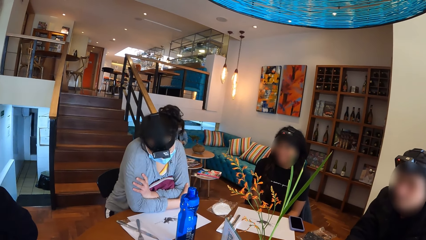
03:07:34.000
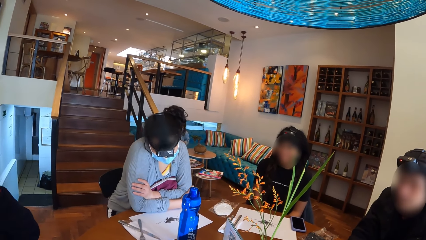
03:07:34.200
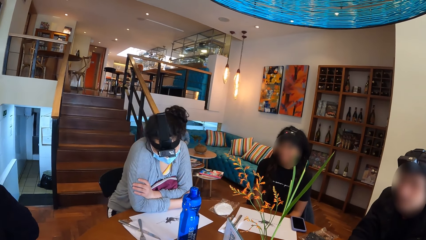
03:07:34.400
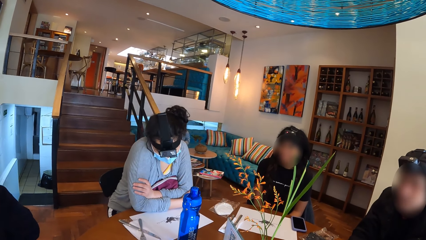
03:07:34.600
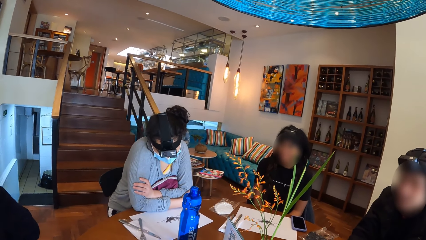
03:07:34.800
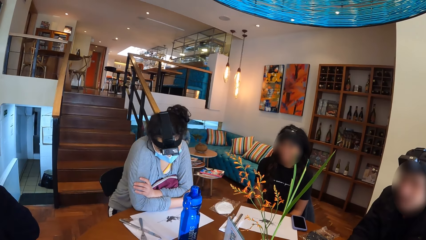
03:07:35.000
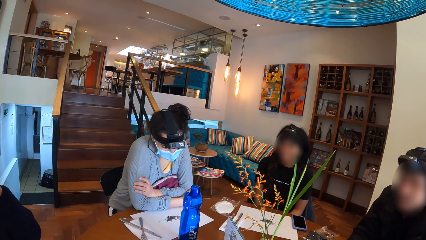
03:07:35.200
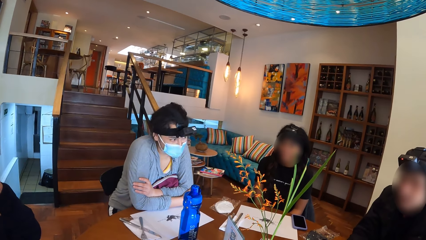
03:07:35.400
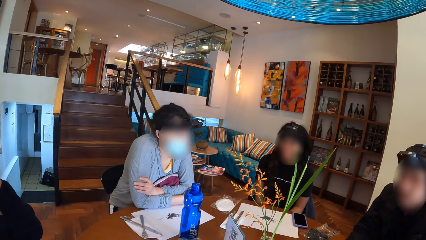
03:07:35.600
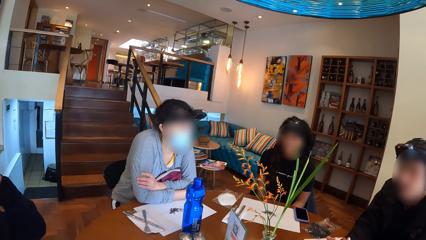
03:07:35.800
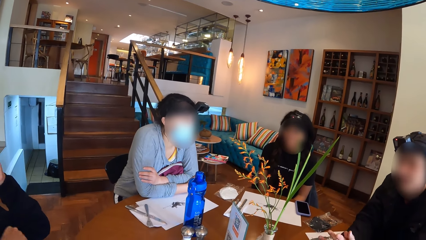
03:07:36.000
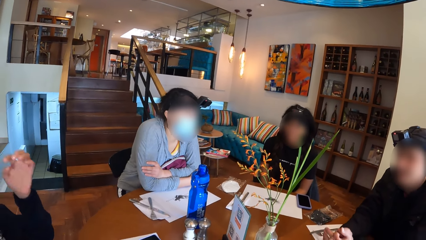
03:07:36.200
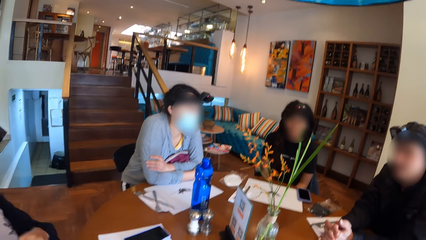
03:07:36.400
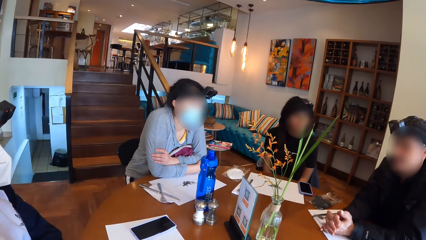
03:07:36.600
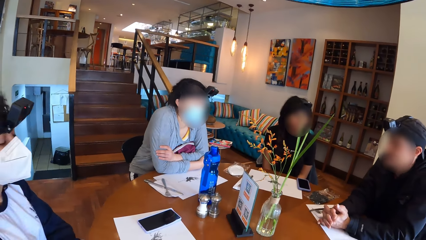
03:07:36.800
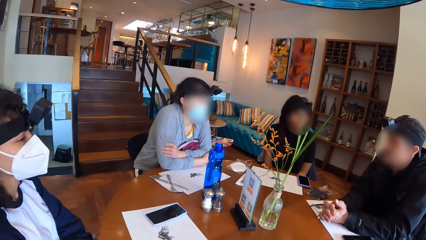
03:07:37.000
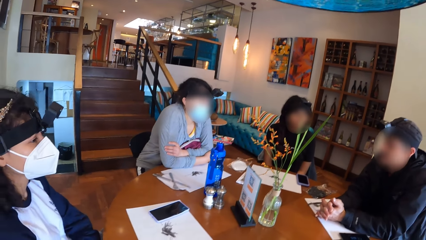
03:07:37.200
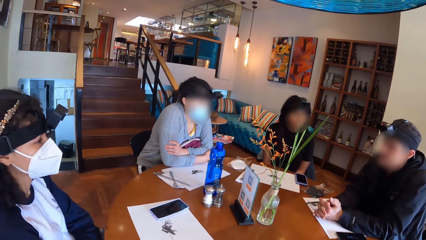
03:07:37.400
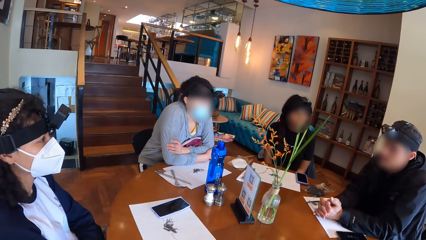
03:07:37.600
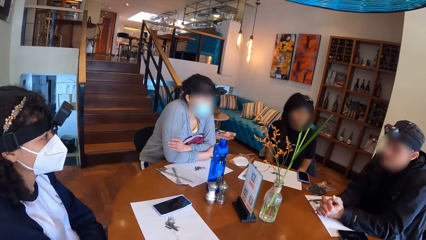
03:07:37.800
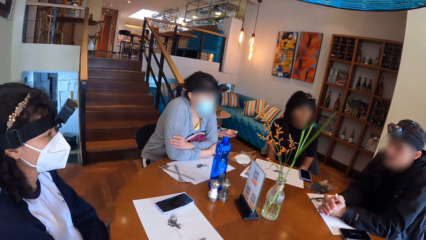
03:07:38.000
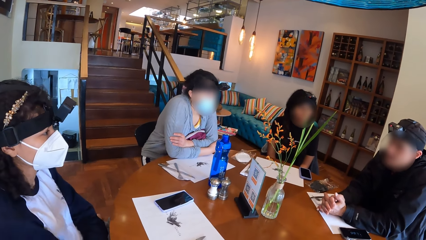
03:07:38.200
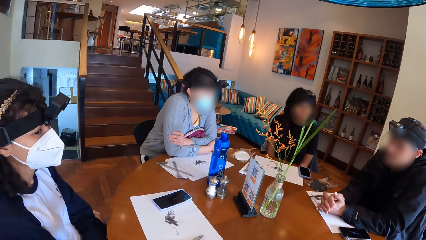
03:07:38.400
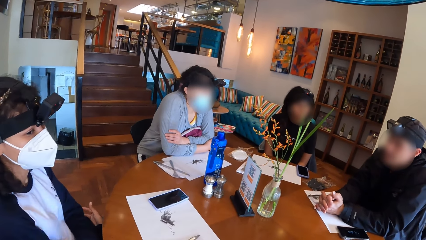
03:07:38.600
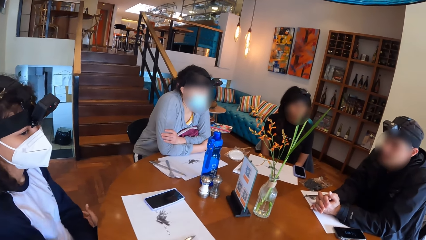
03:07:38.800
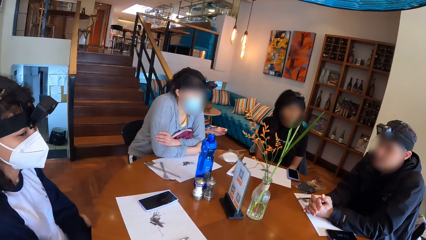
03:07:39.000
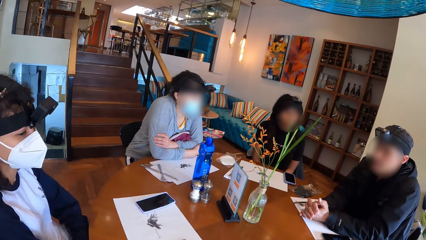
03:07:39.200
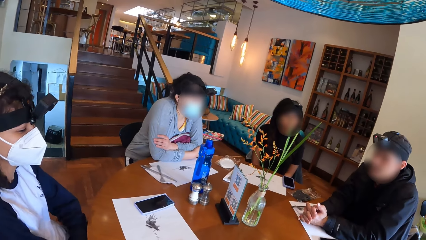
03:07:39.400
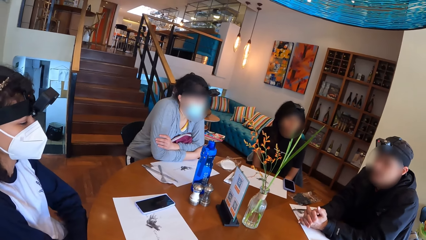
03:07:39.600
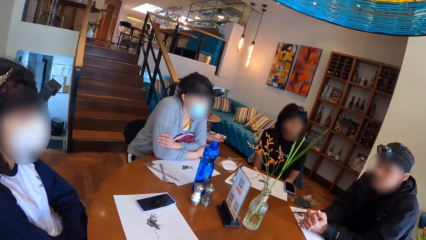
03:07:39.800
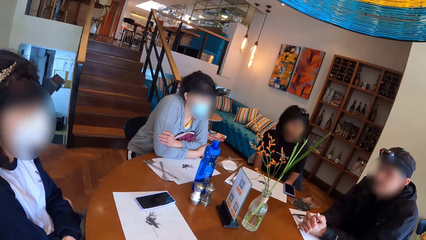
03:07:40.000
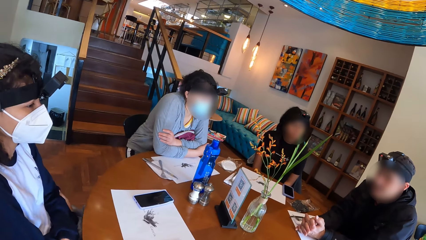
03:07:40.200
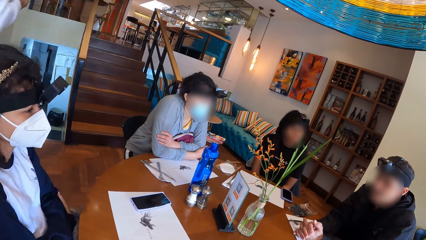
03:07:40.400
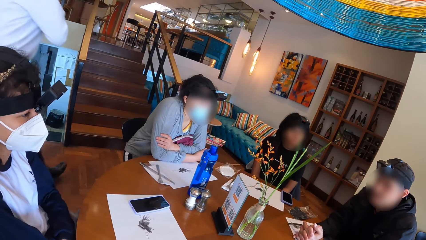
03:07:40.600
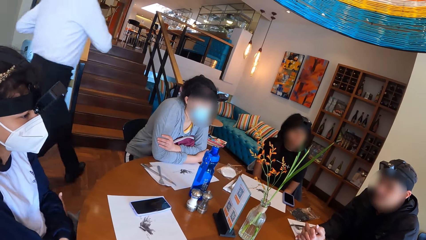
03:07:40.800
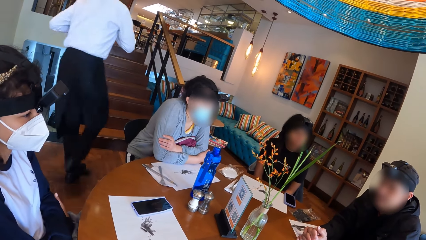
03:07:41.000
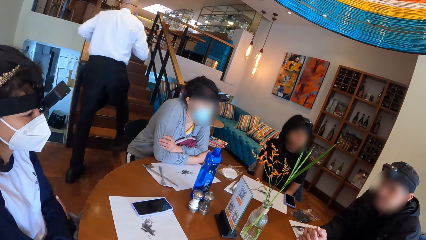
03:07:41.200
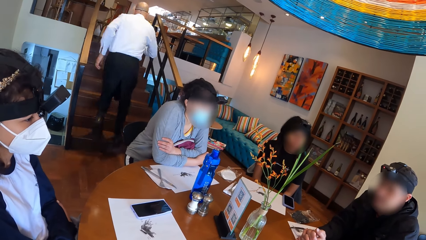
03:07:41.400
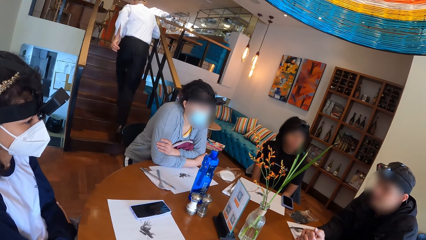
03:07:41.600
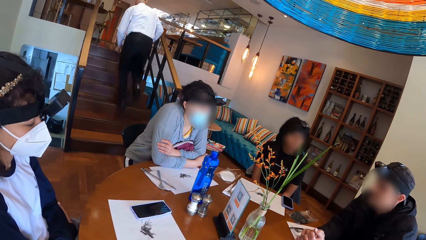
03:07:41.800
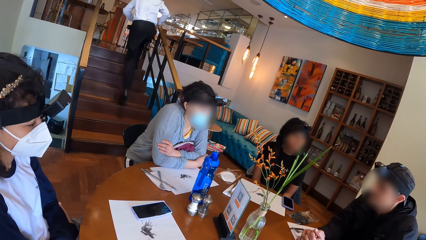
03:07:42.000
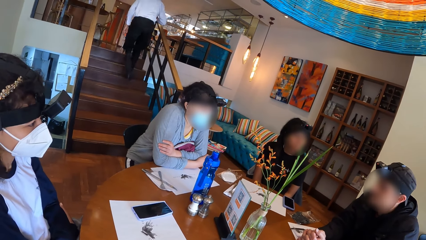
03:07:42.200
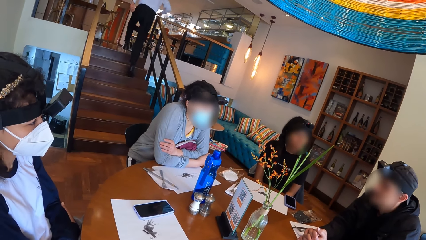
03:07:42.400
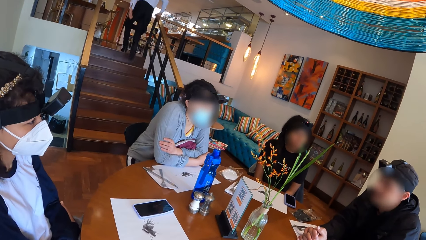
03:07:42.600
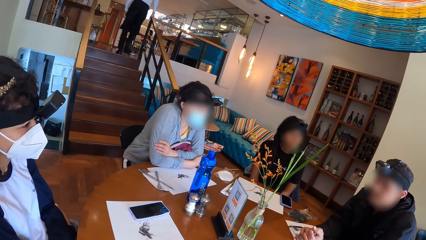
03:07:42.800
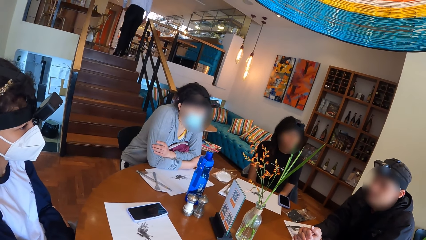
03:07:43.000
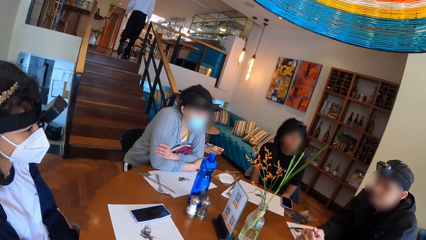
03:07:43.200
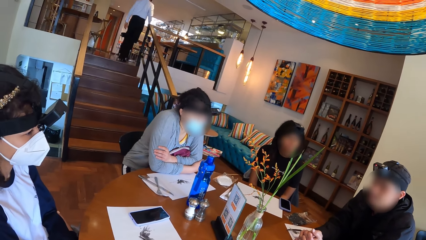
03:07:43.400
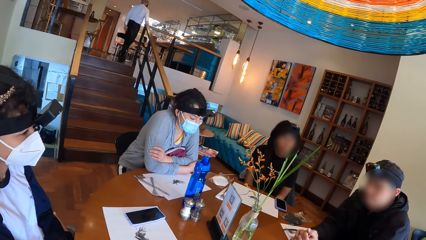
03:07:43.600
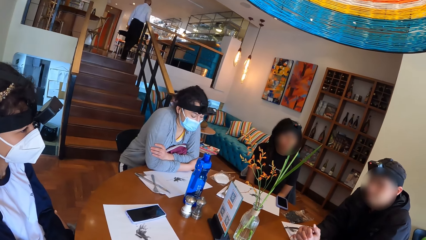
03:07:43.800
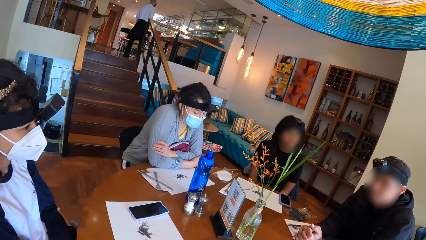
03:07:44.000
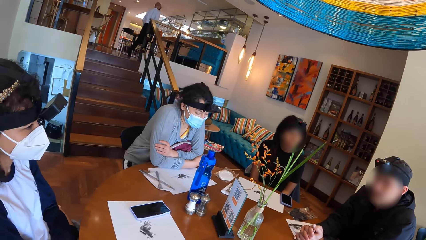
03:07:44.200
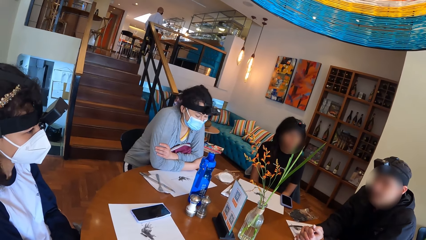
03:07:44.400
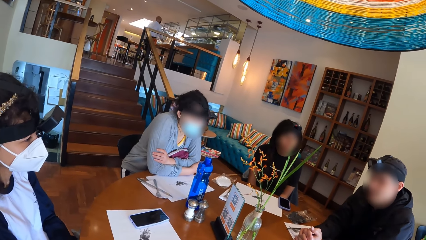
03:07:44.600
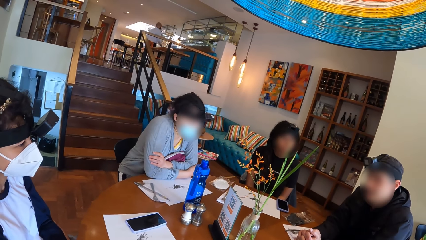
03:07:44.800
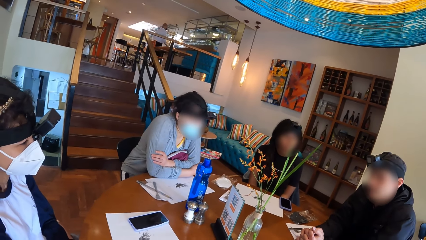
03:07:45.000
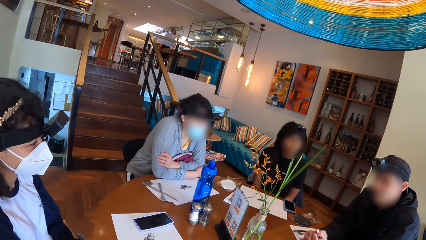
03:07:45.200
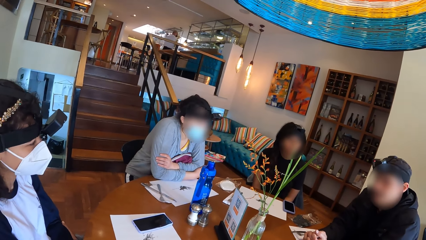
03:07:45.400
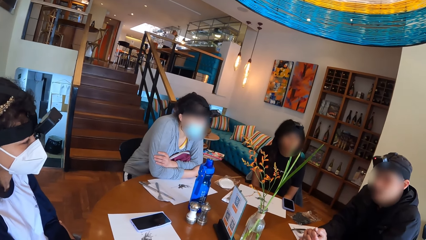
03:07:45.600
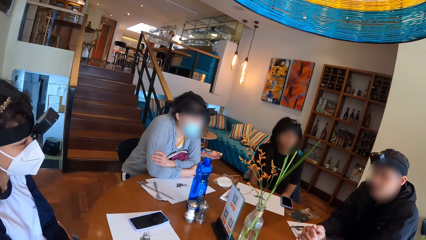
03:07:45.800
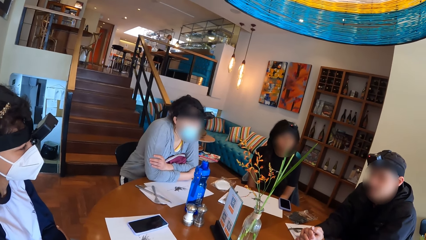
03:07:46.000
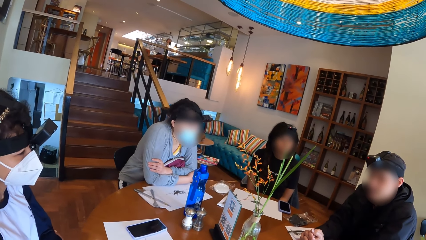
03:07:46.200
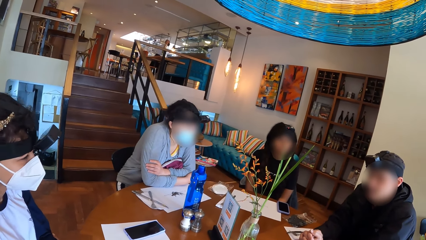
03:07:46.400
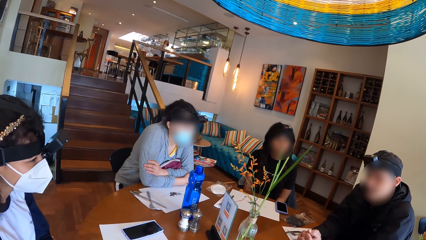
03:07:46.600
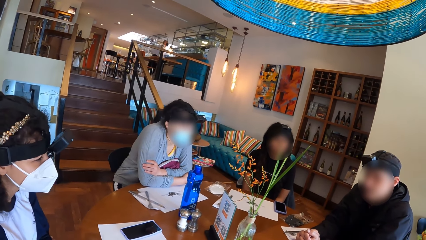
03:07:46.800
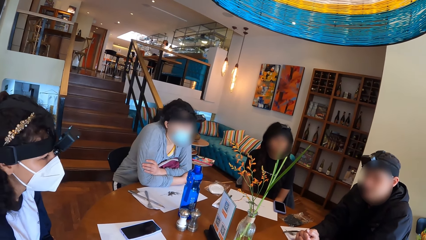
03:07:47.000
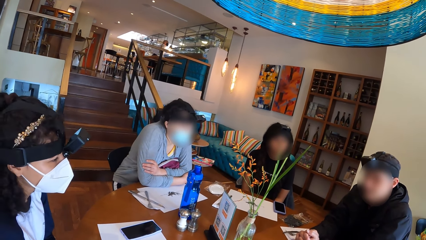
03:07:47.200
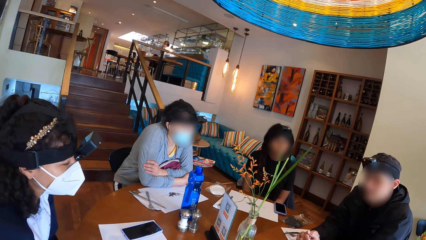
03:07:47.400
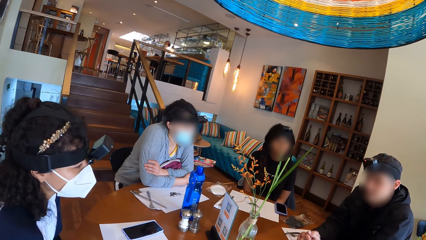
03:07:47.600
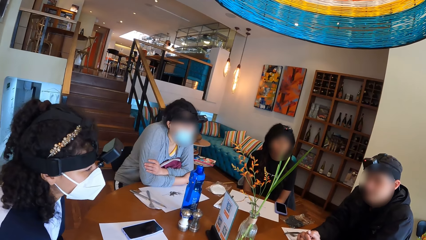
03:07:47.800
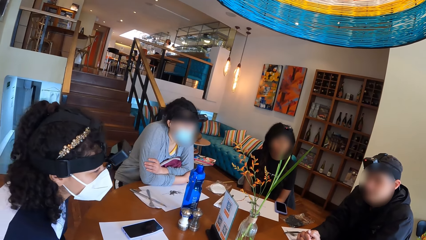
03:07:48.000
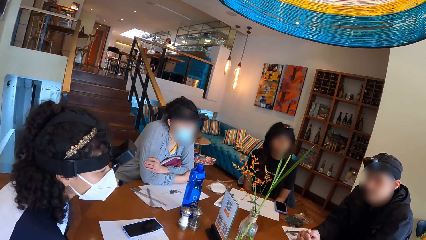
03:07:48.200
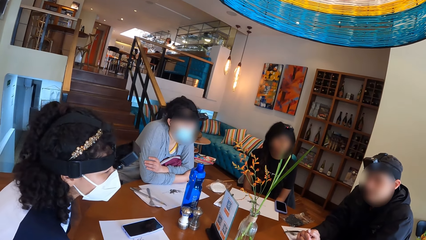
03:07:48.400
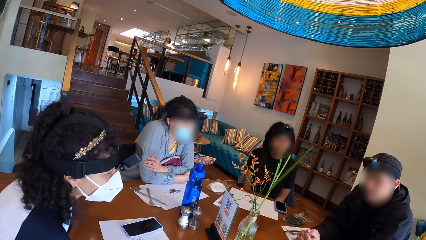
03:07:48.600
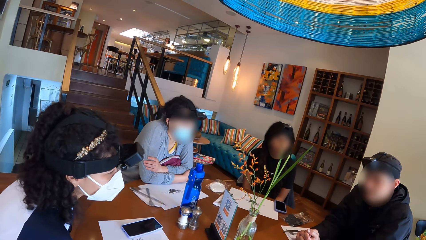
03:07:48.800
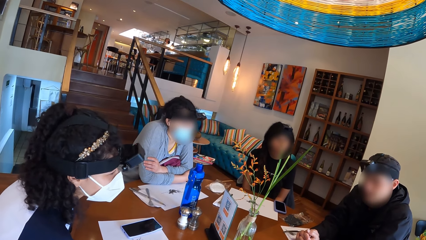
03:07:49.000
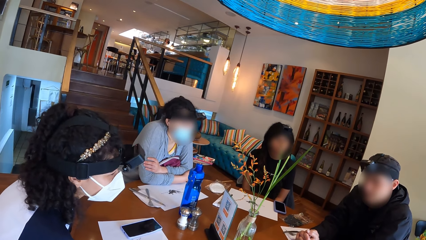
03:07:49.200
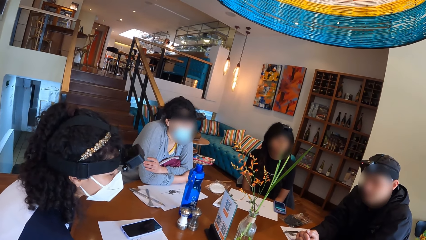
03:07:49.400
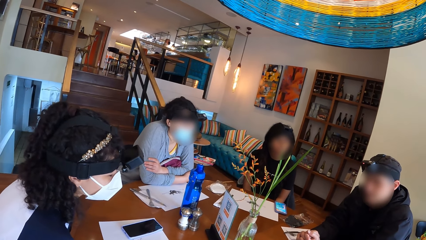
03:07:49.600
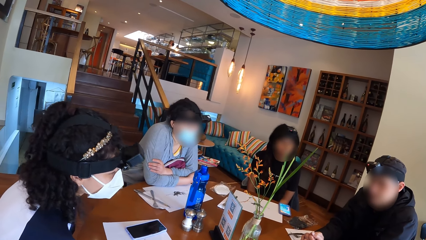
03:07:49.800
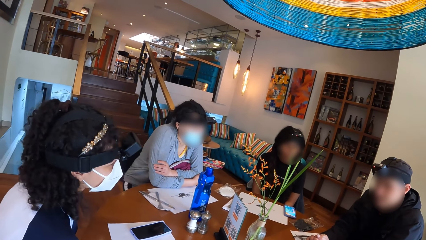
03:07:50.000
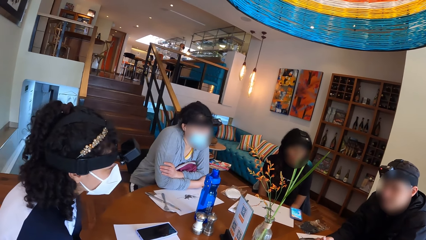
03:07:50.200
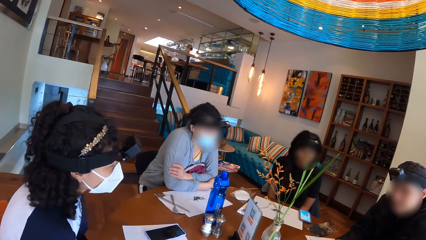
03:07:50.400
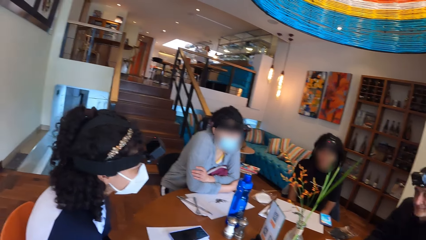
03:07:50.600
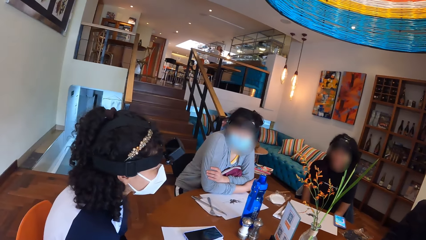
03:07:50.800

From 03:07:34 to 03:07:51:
The camera wearer interacts with the group of people on the table. A woman converses with the colleagues. A waiter walks past the group of people on the table and walks upstairs. The camera wearer looks at the colleagues.
